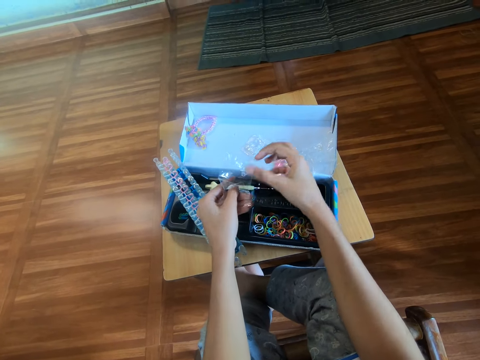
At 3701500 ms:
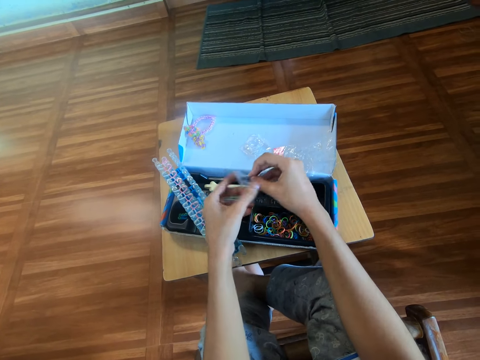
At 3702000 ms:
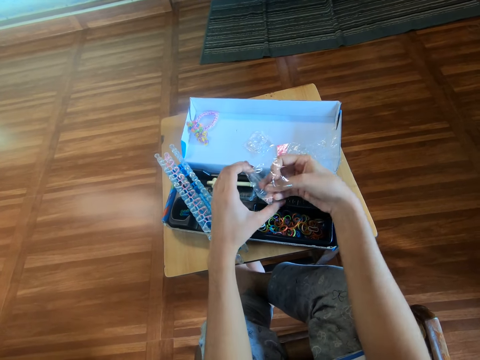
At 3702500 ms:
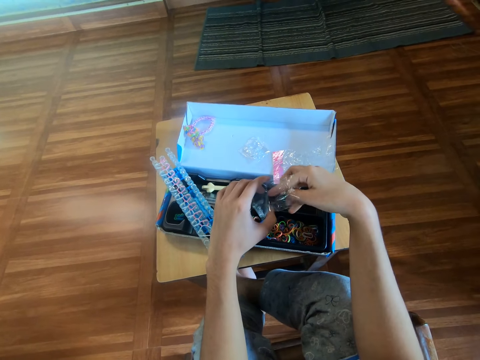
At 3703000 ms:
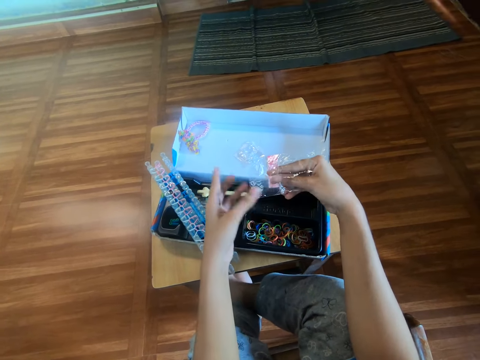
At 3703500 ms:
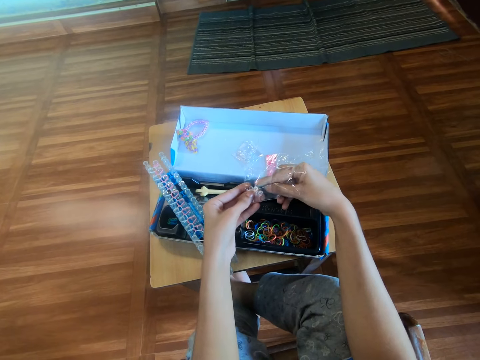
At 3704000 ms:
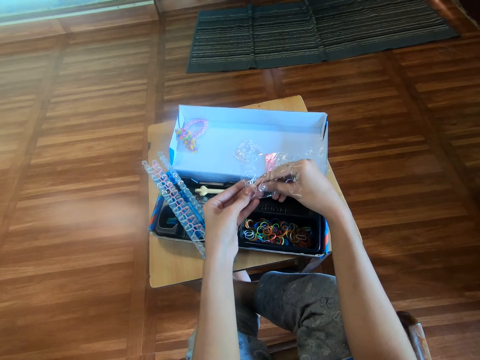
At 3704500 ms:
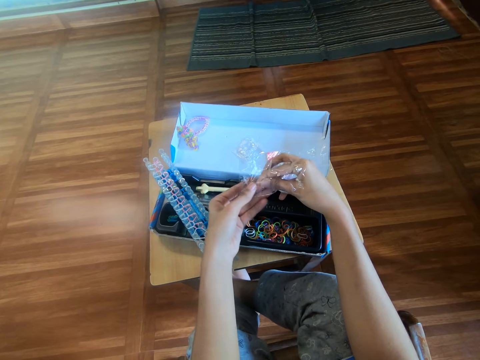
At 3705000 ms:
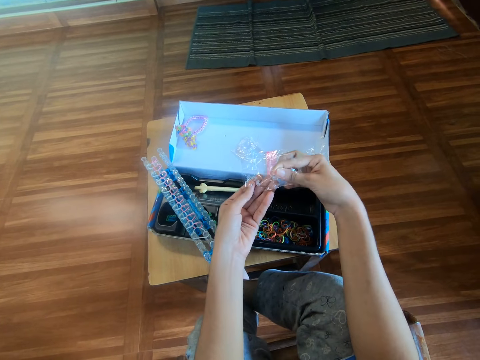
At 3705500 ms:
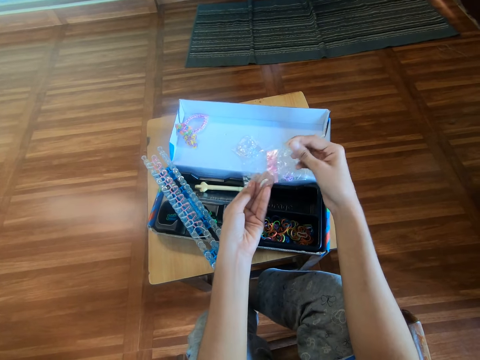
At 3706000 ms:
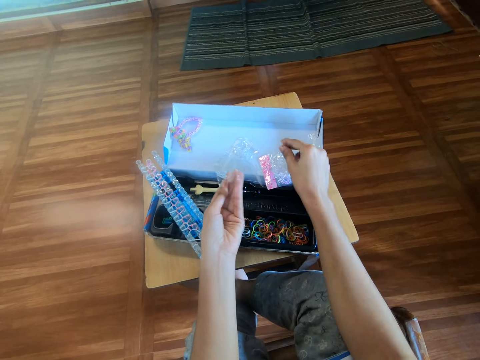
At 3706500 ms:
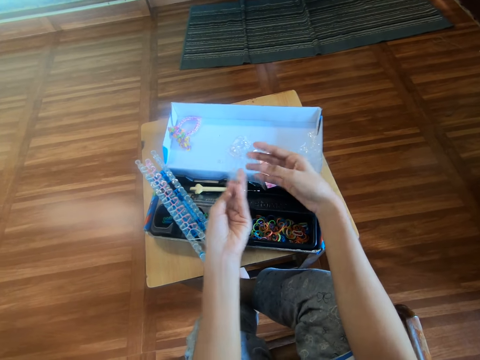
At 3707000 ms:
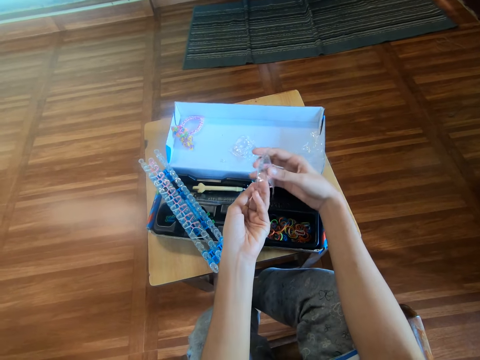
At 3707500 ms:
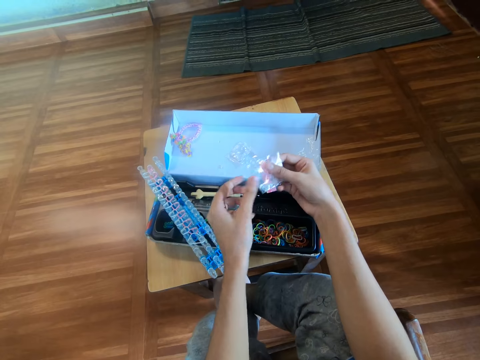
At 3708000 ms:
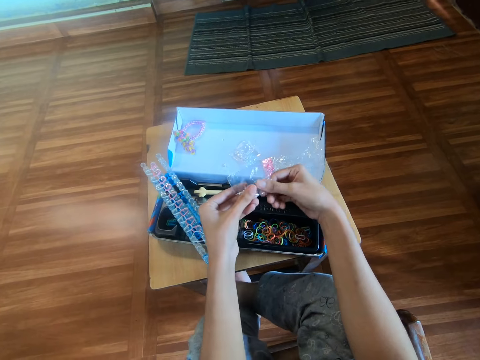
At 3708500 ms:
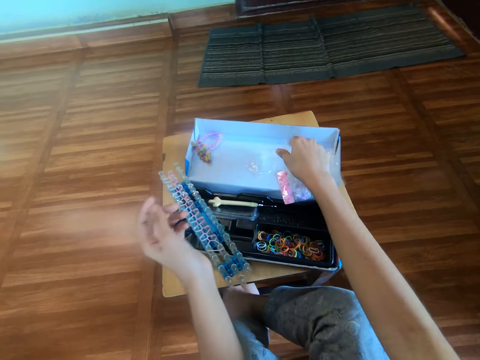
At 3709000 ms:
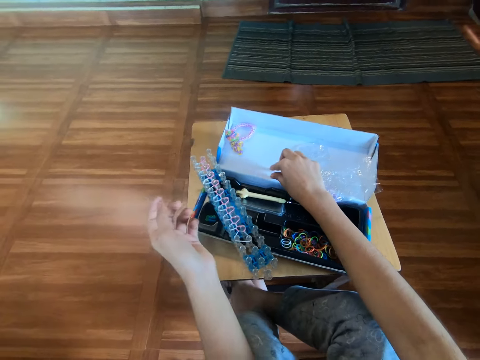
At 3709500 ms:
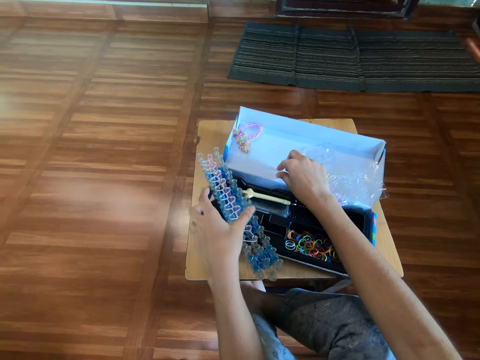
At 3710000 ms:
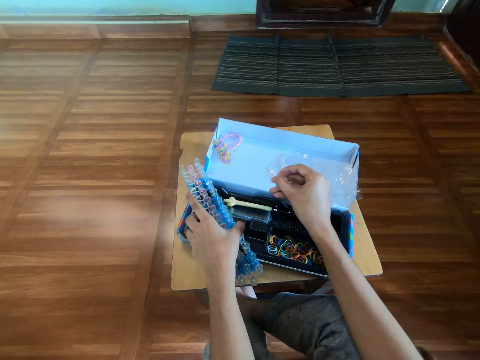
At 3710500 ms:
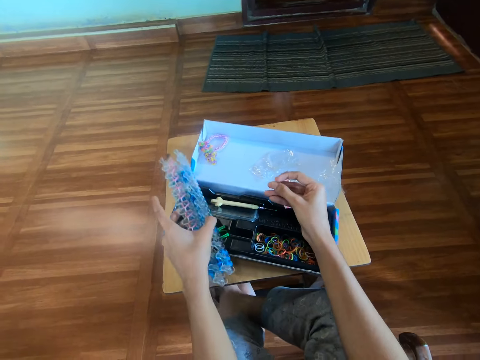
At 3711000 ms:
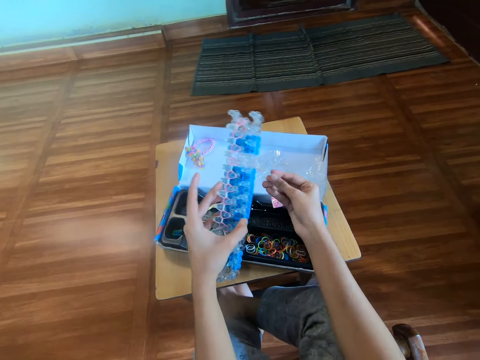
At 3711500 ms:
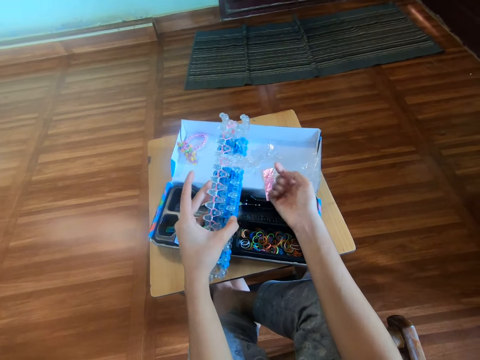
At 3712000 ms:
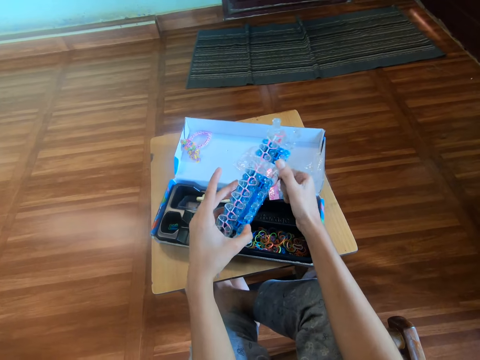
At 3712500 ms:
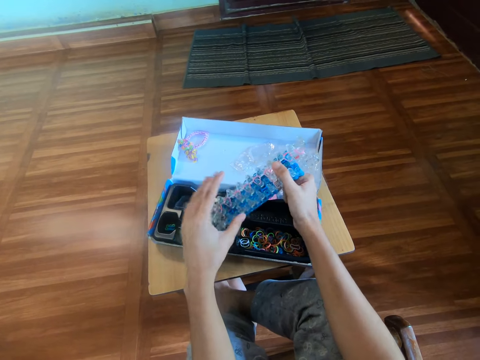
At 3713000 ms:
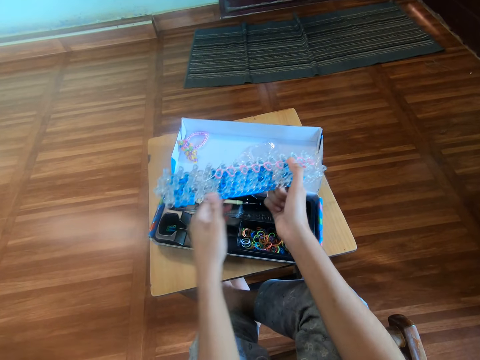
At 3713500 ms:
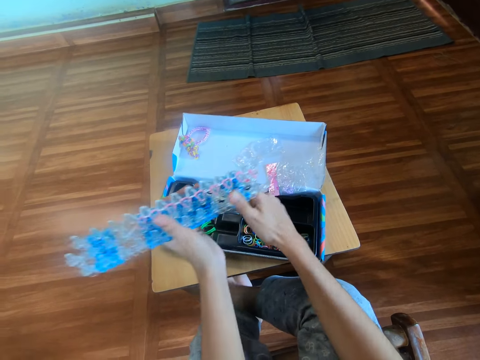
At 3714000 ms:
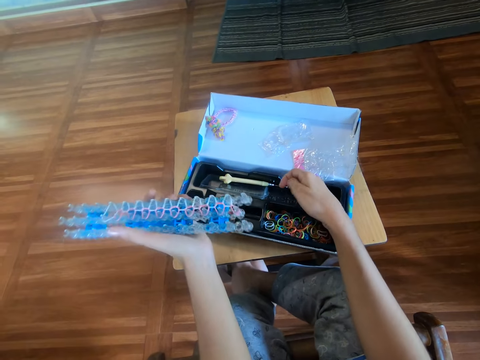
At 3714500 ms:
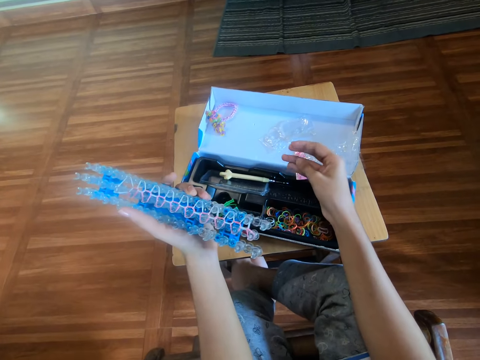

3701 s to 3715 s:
The camera wearer brings out a clip from the nylon with the right hand. They drop the clip on the pack with the right hand. They close the nylon with both hands. They move the nylon to the right hand. They drop the nylon on the pack with the right hand. They pick the clip from the pack with the right hand. They pick the loom from the pack with the left hand. They hold the loom board. They pass the loom to the right hand from the left hand. They turn the loom with the right hand. They pass the loom to the left hand from the right hand.

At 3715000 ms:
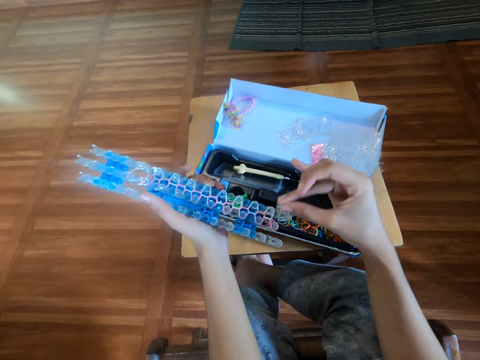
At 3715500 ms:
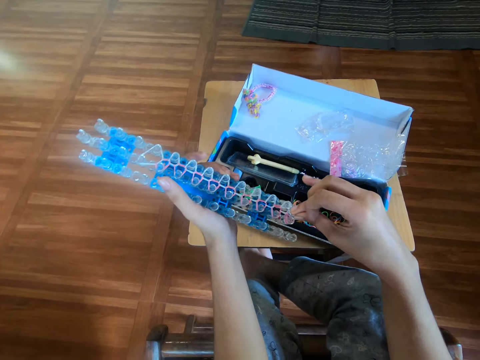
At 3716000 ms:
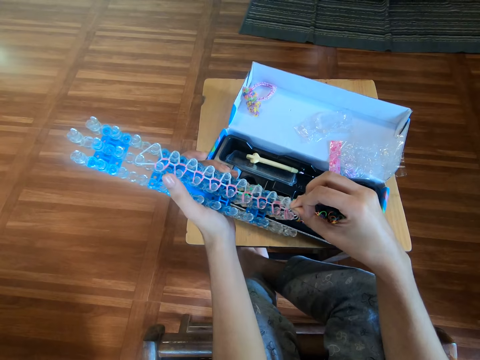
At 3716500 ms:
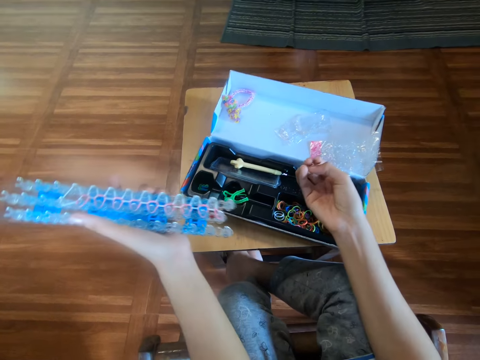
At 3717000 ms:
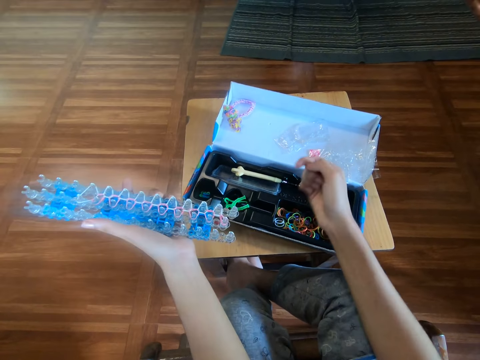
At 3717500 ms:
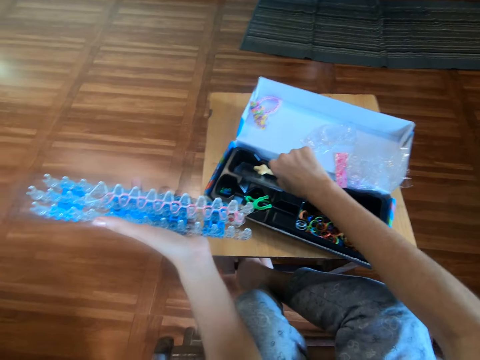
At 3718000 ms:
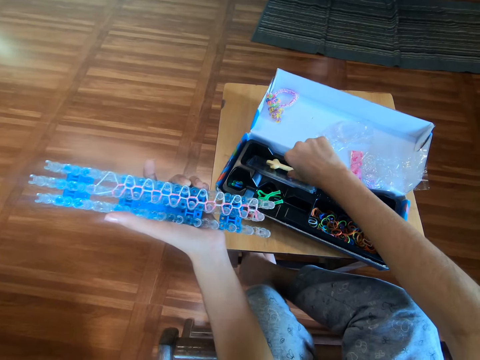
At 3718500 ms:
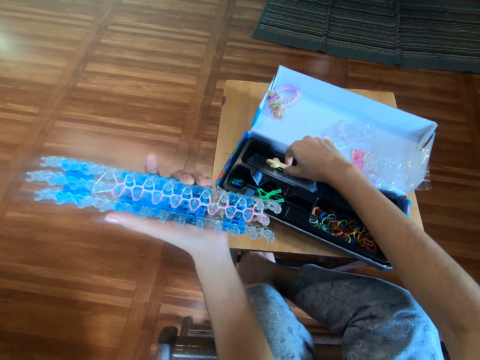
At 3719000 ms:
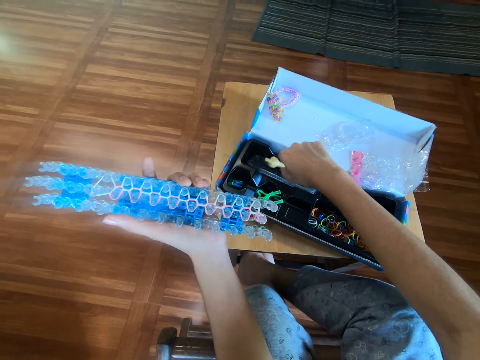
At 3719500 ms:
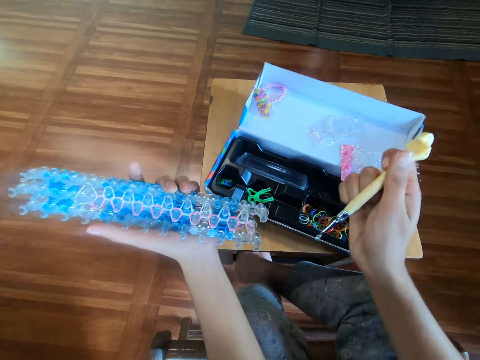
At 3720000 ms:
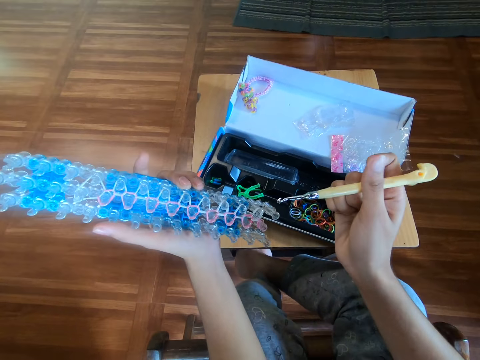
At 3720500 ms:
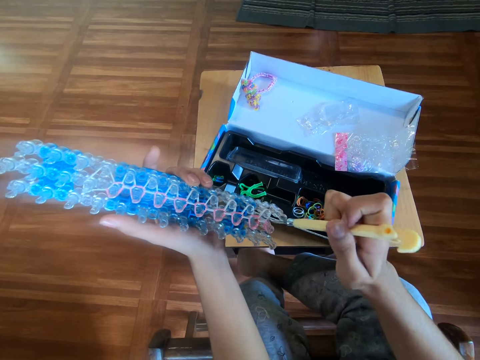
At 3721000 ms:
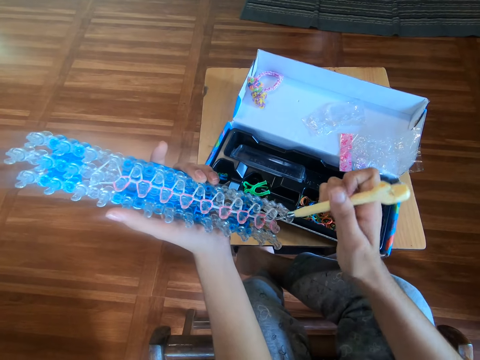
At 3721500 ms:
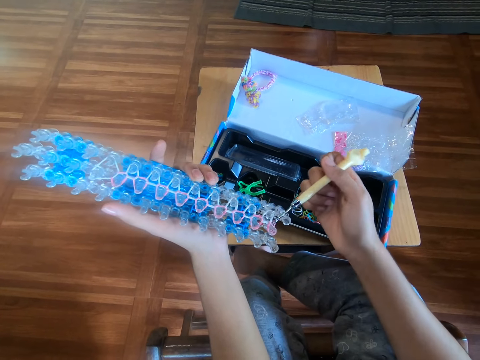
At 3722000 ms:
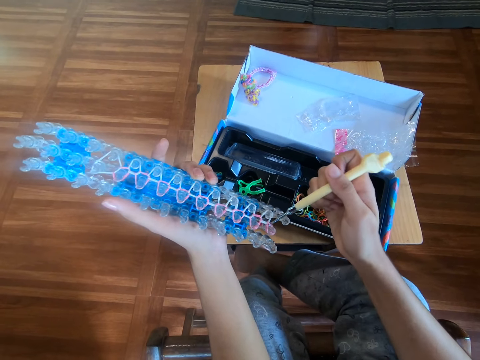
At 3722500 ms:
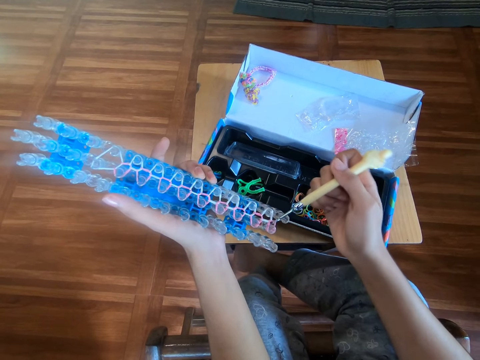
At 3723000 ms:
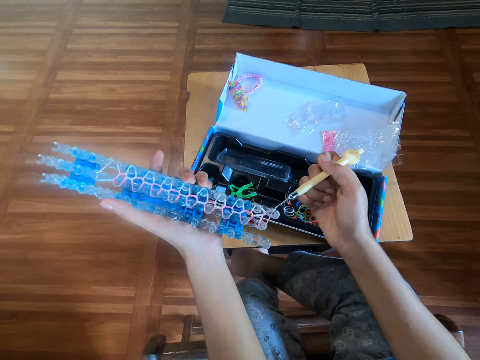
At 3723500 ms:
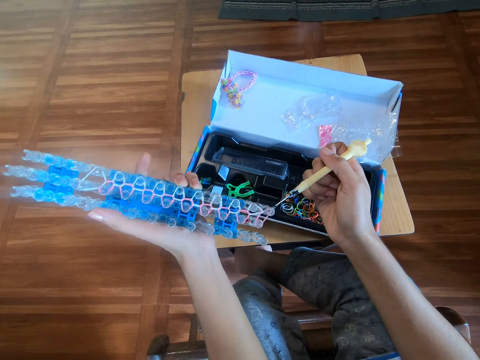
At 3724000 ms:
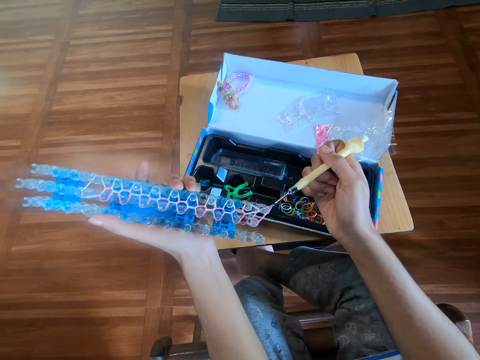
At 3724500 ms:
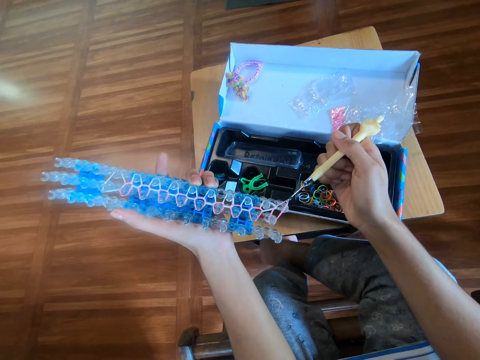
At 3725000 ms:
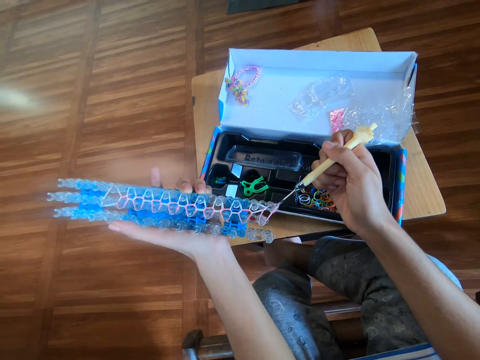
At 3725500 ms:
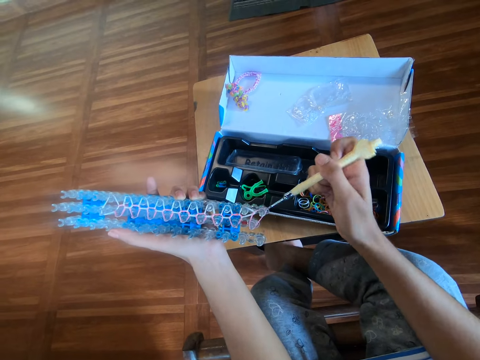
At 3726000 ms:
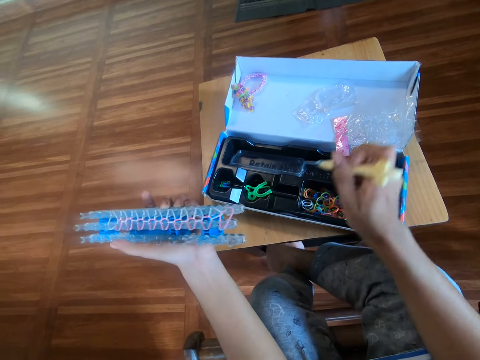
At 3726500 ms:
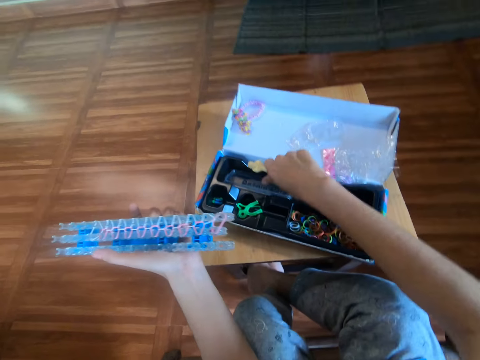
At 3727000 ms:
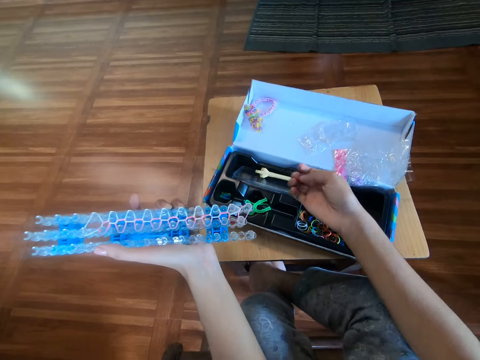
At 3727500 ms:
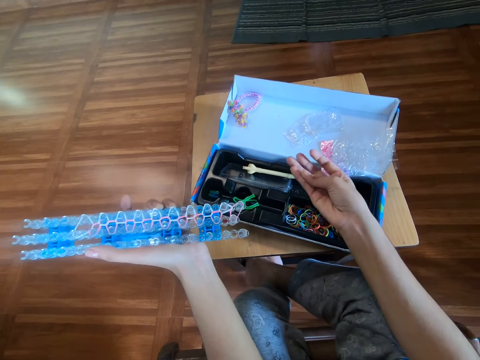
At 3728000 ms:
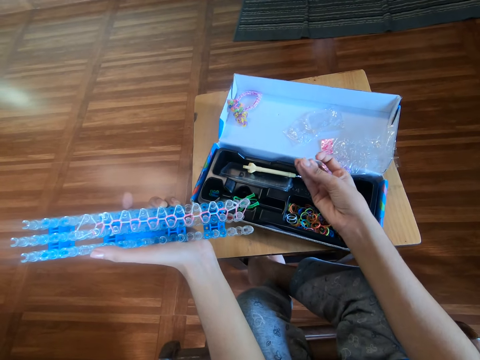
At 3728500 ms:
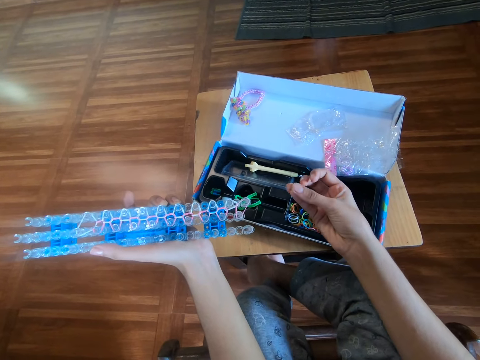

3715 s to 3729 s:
The camera wearer puts a rubber band on the loom board. They touch the rubber with the clip with the right hand. They remove the rubber from the clip with the right hand. They pick the hook from the pack with the right hand. They weave the rubber bands on the loom with the hook in the right hand. They drop the hook in the pack with the right hand.
